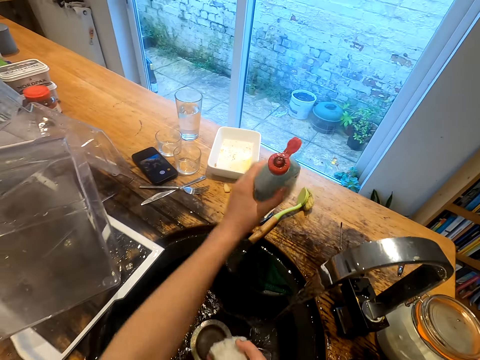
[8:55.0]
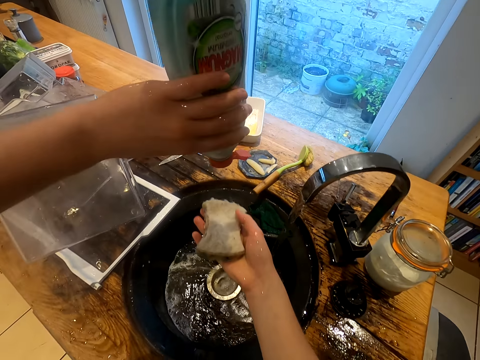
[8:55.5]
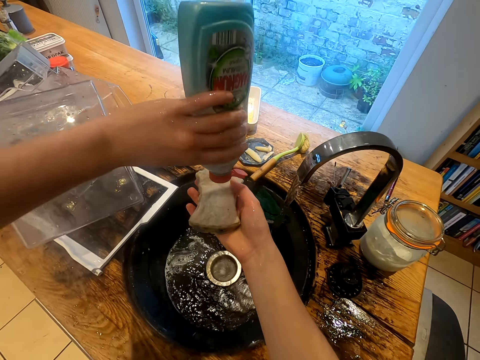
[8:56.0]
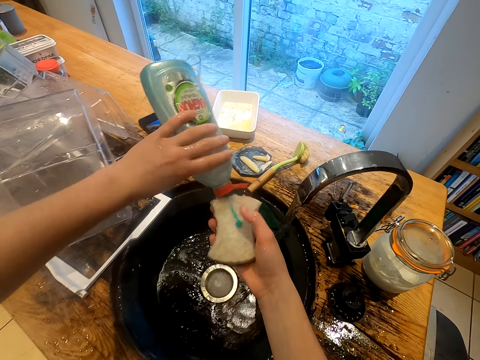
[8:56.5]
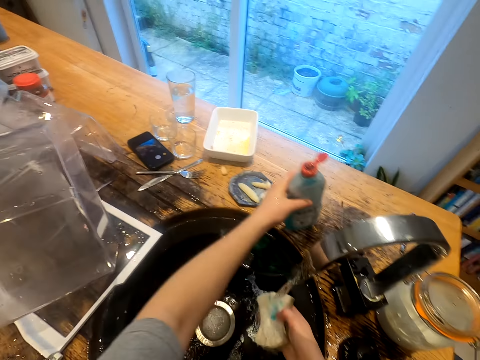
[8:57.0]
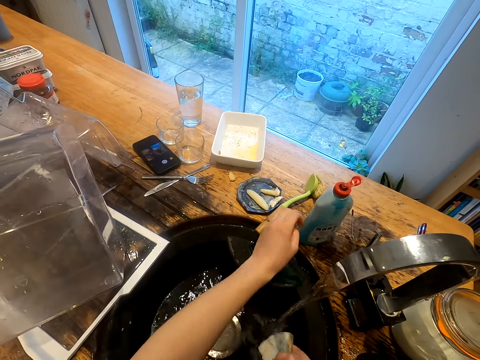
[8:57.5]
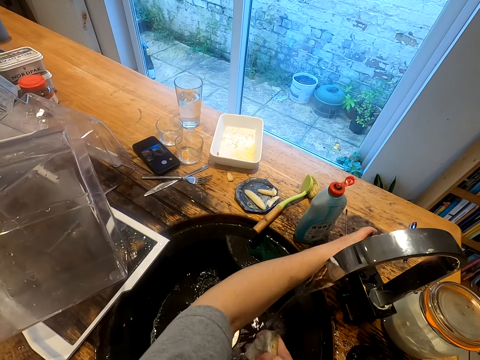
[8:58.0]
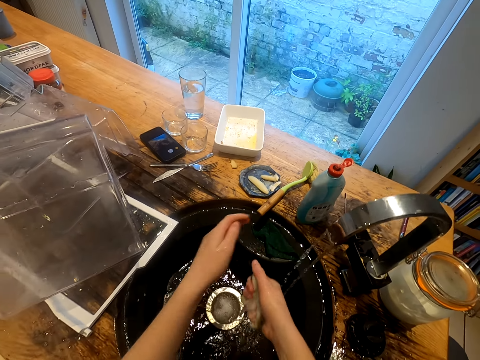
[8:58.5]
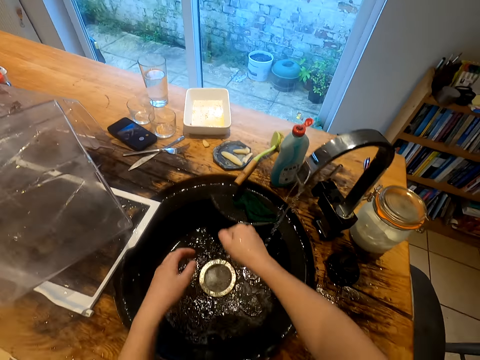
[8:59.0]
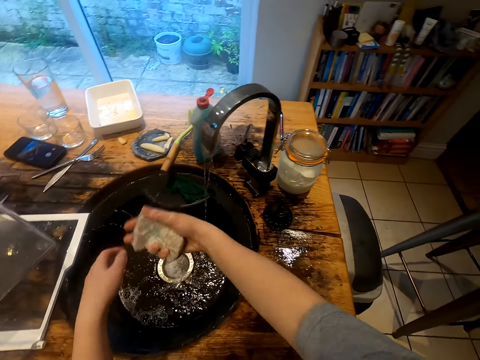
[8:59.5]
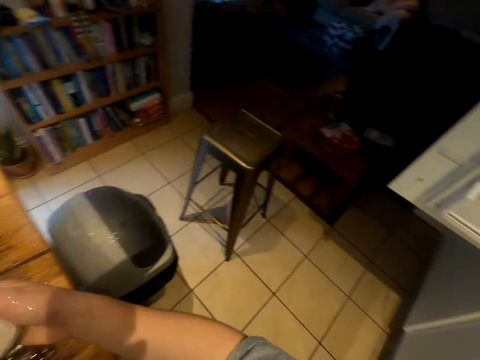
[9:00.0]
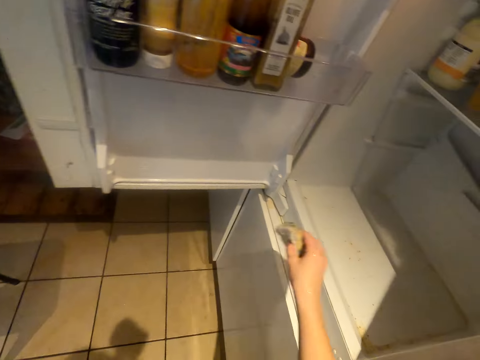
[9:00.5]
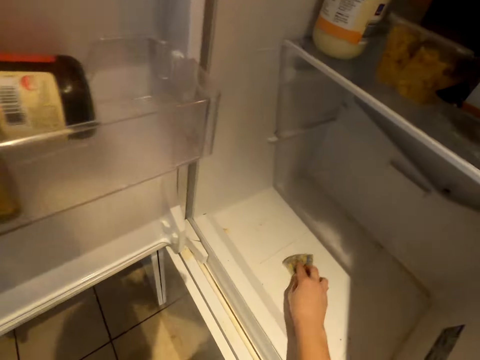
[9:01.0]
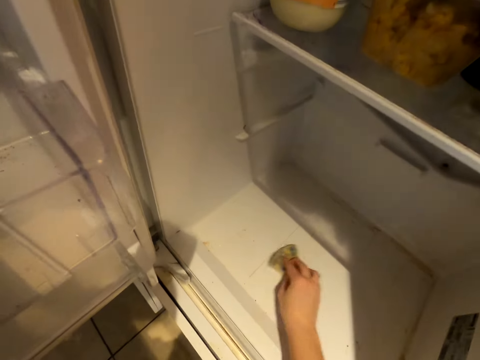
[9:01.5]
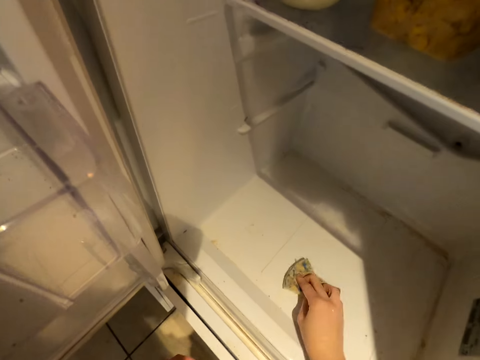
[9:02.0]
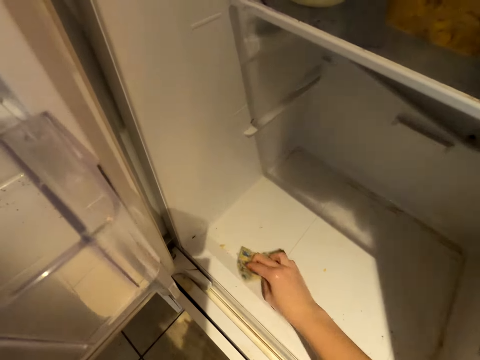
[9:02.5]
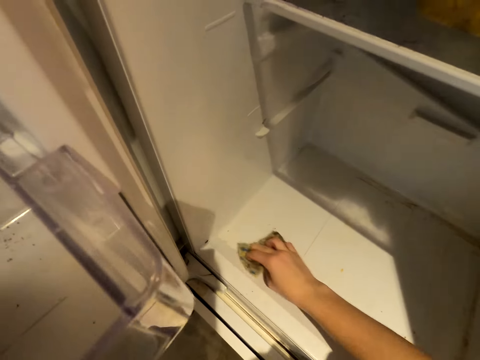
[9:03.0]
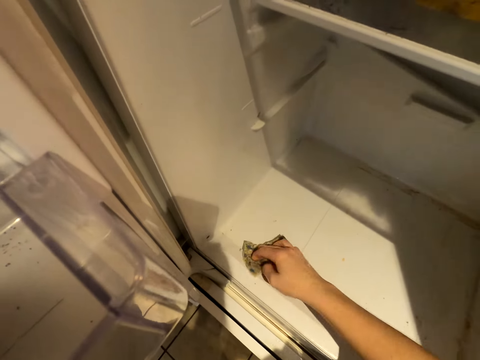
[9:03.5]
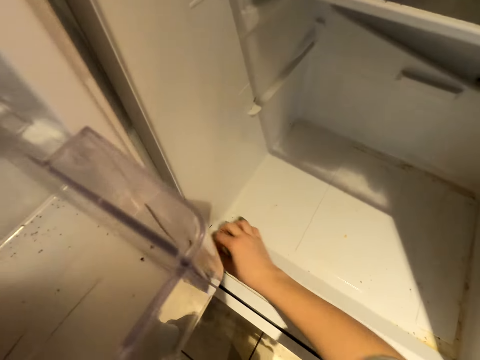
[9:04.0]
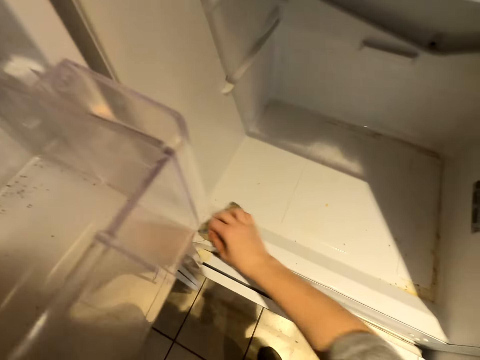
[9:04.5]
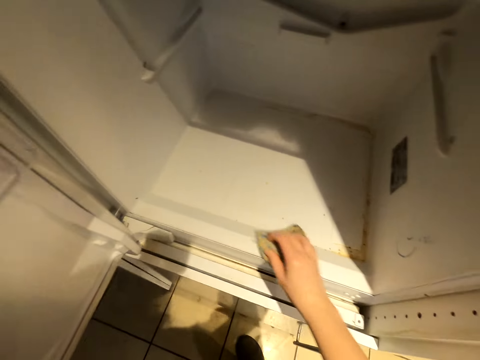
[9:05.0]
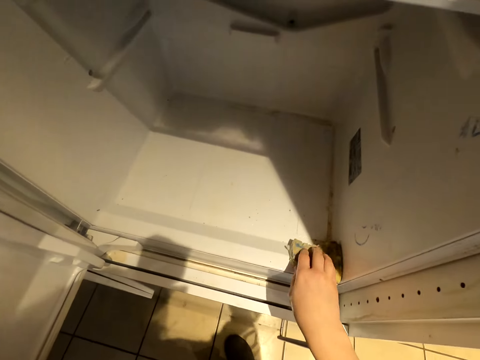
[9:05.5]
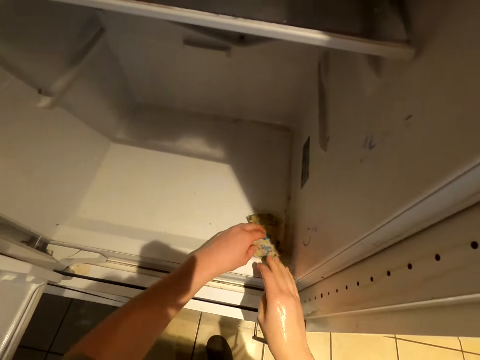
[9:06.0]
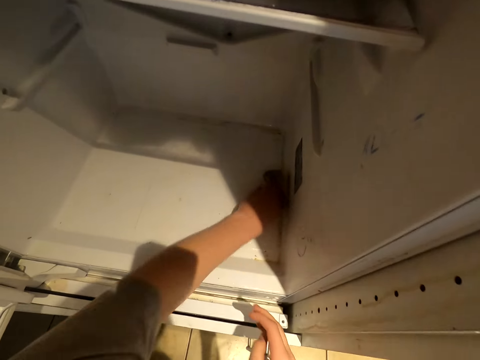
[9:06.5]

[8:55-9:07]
The camera wearer takes the liquid soap. They pour the liquid soap on the sponge or utensils cleaner. They put the liquid soap aside. They turn off the water tap. They squeeze the utensils cleaner. They clean the fridge.

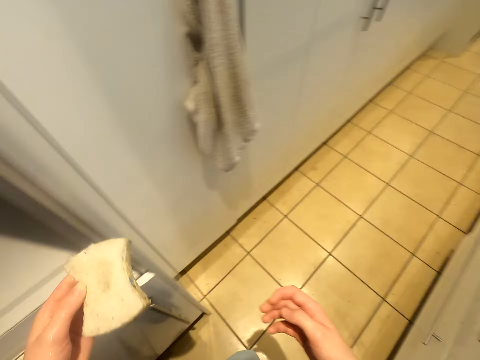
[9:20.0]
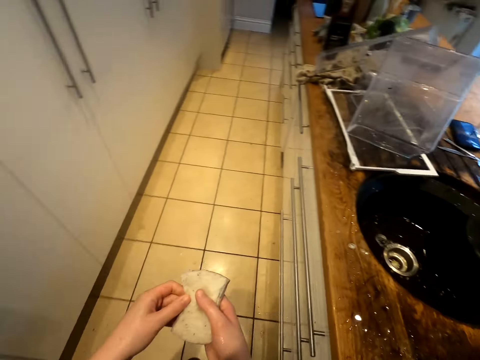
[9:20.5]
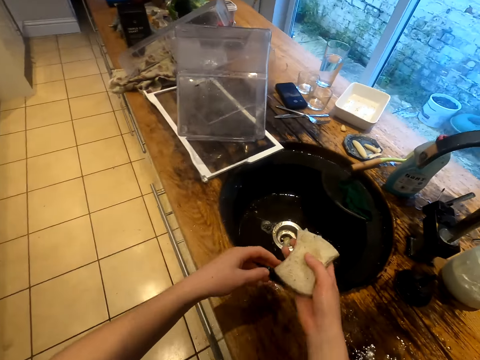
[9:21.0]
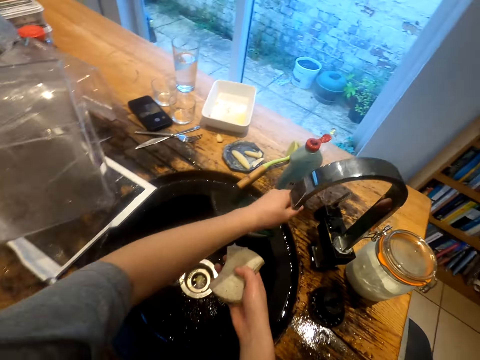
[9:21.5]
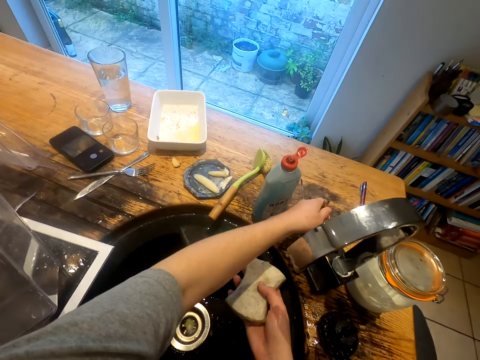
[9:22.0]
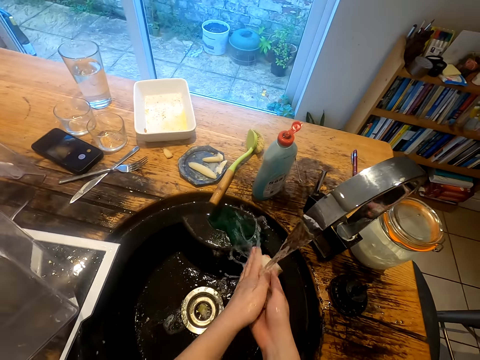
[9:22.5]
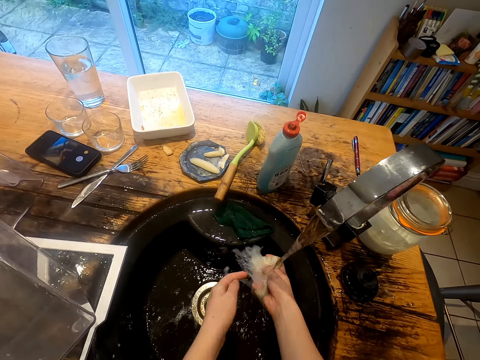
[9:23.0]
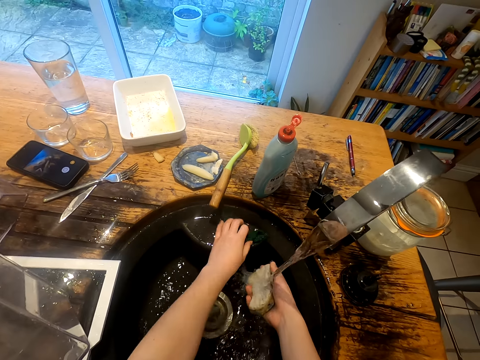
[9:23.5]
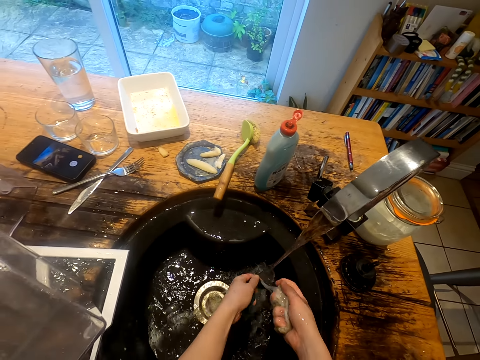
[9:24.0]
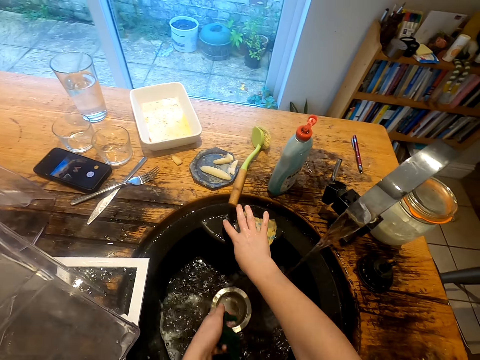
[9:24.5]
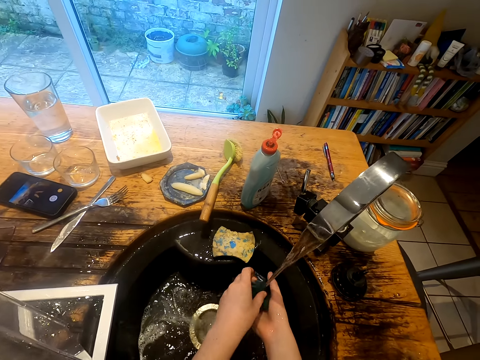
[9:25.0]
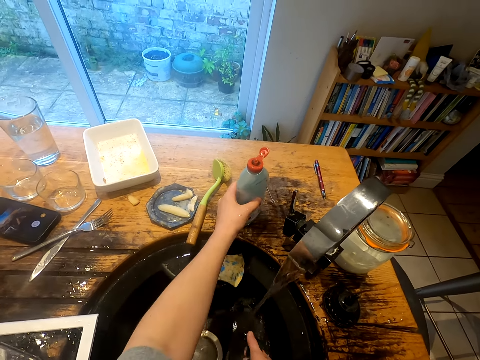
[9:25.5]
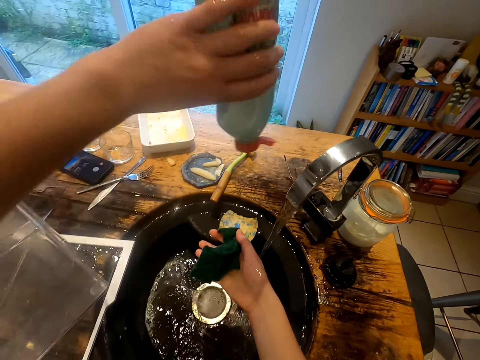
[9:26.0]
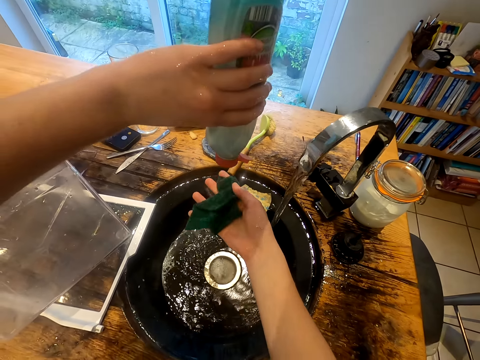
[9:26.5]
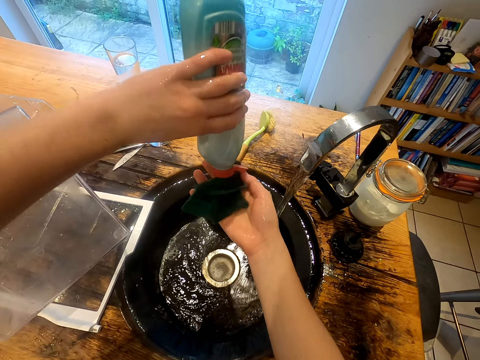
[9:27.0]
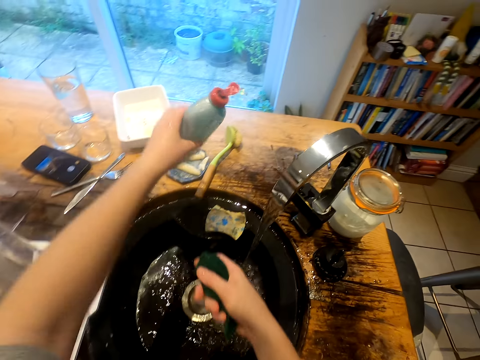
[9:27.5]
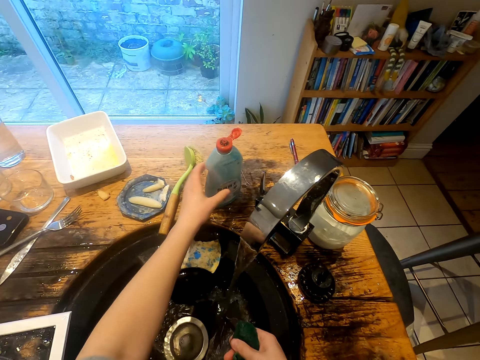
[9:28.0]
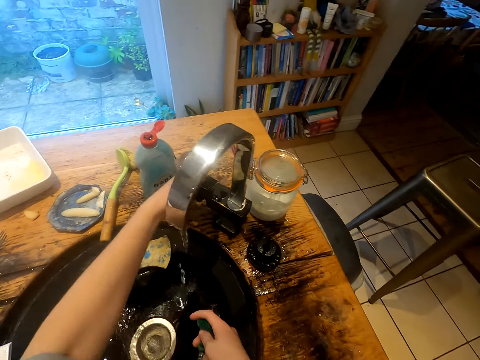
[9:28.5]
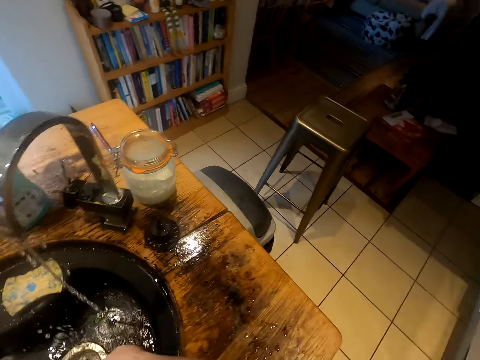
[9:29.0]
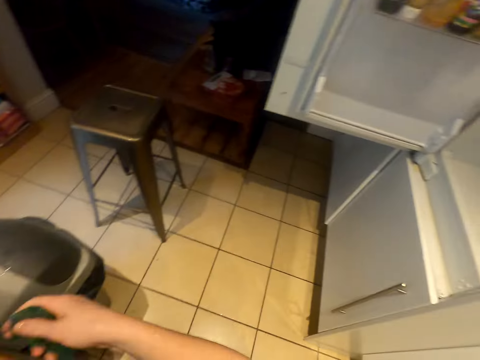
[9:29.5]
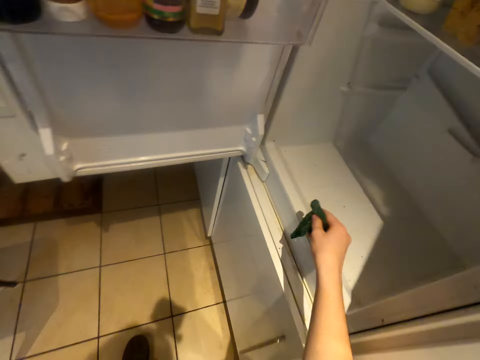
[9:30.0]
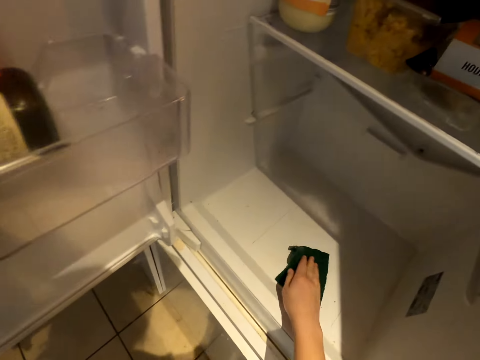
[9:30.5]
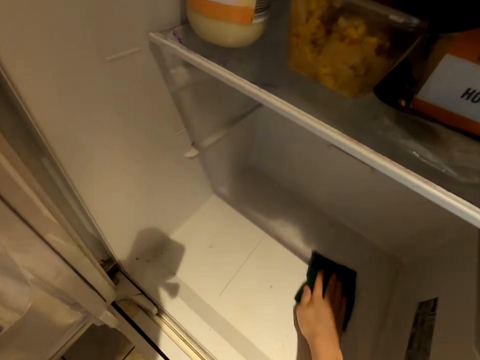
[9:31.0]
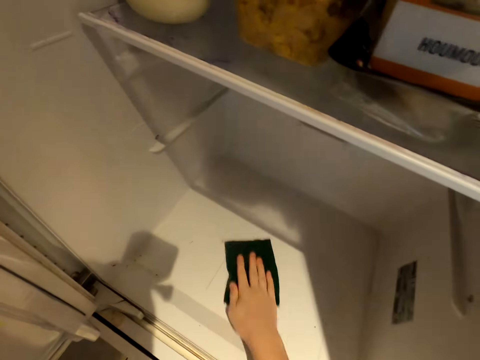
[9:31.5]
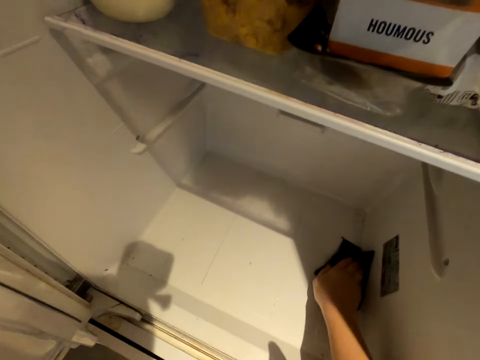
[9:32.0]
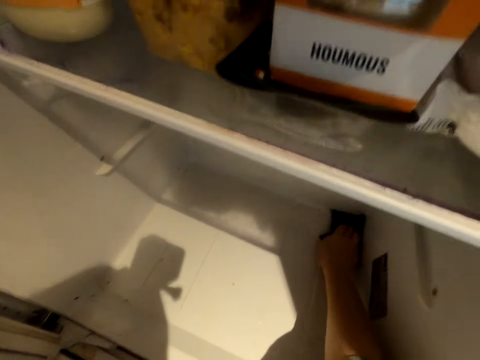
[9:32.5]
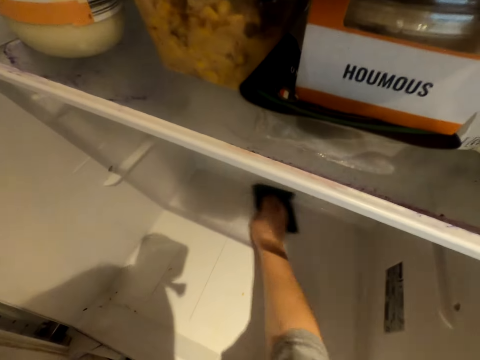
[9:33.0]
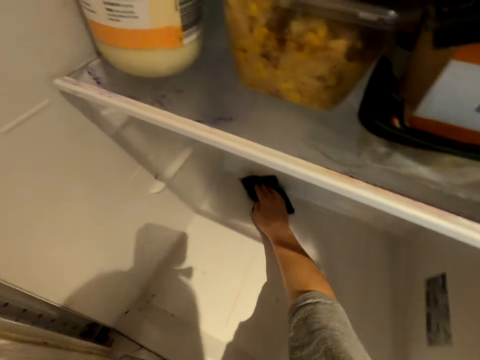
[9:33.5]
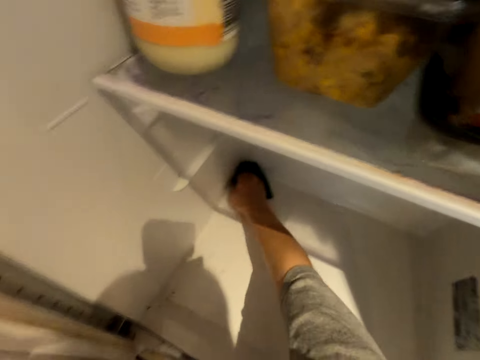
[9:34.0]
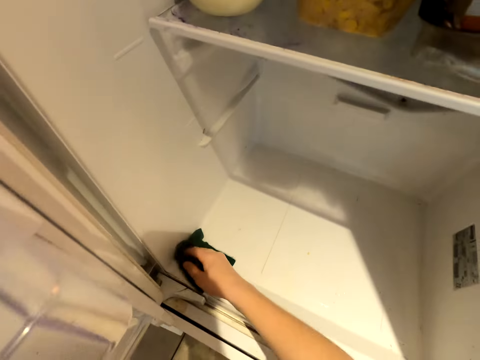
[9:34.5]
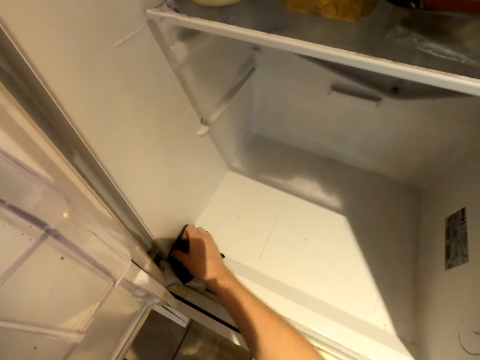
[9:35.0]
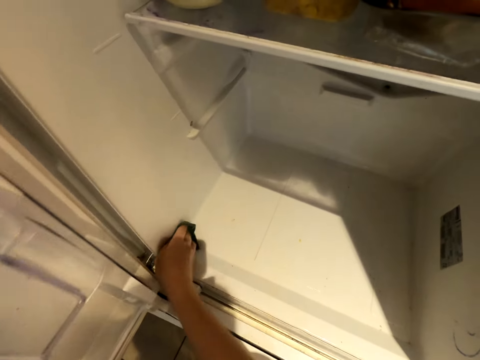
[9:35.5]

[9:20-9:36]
The camera wearer turns on the water tap. They rinse the sponge. They take the super bright. They put the sponge on the sink. They pick up a liquid soap and pour the liquid soap on the sponge. They put the liquid soap on the counter top. They turn off the water tap. They clean the fridge.
